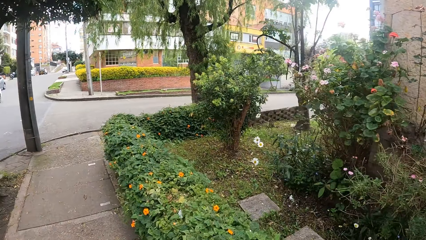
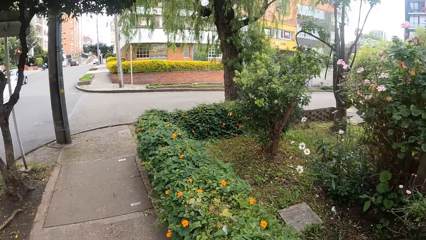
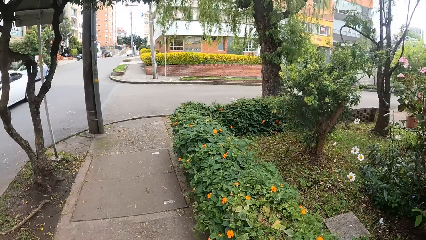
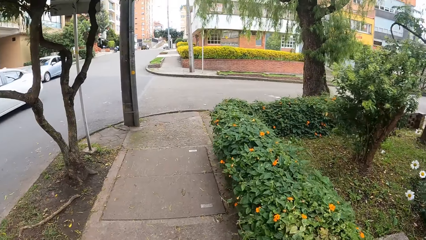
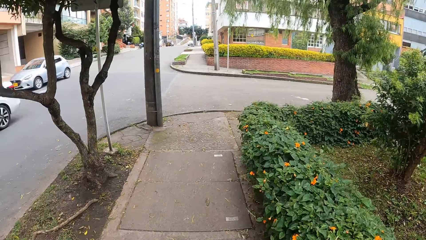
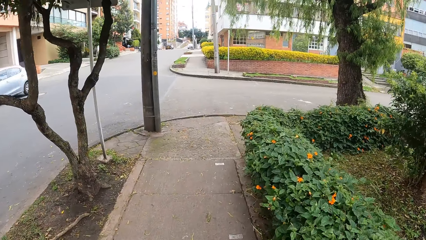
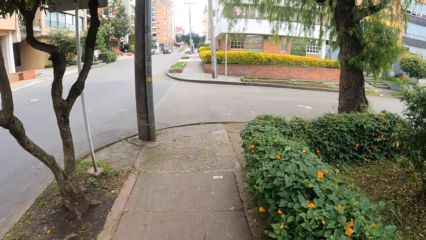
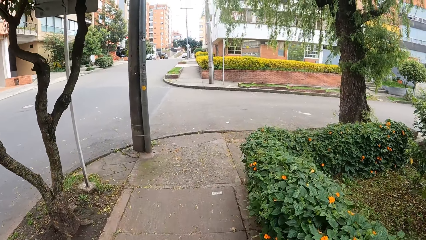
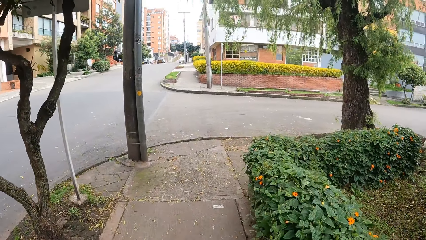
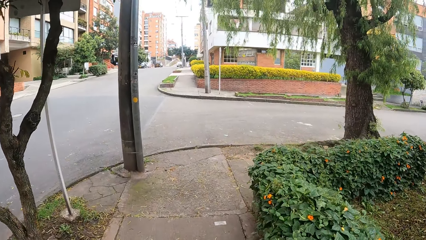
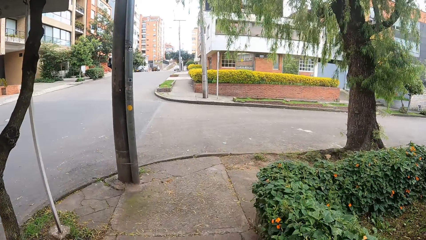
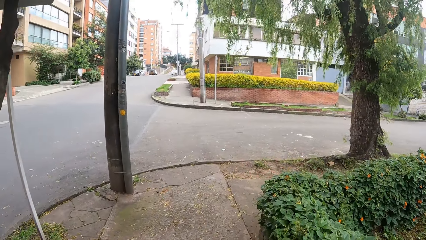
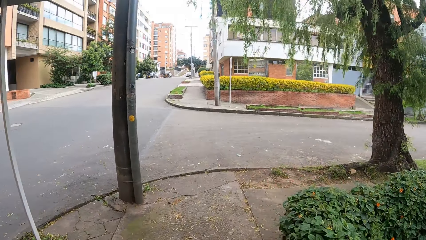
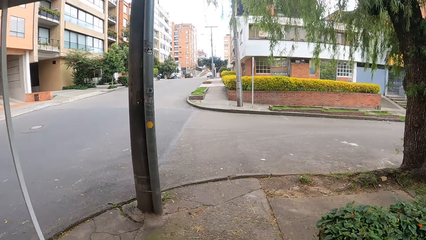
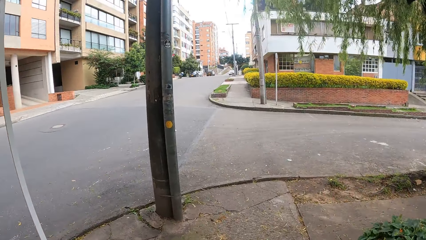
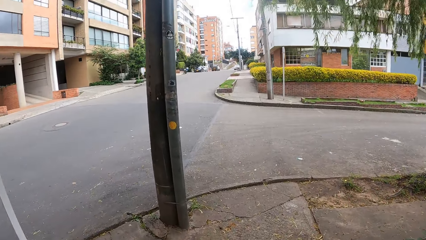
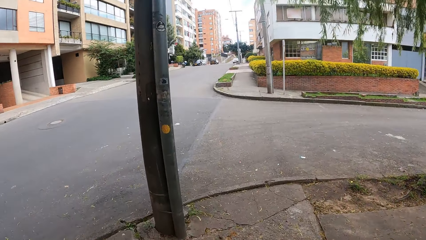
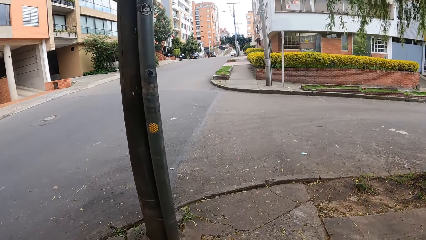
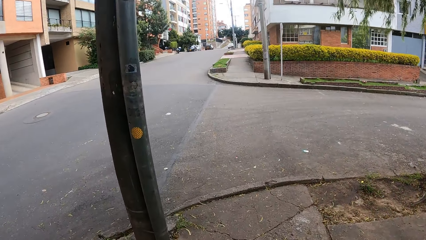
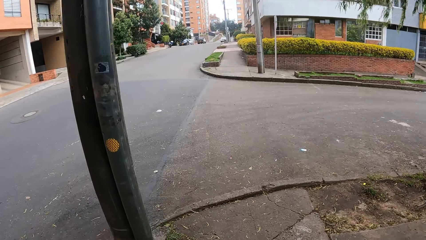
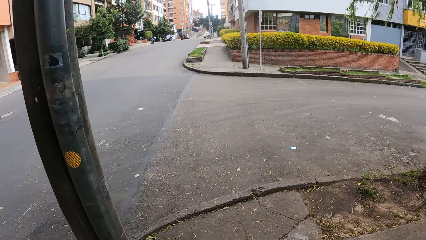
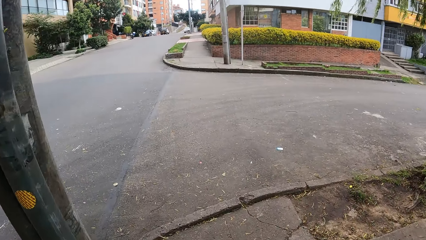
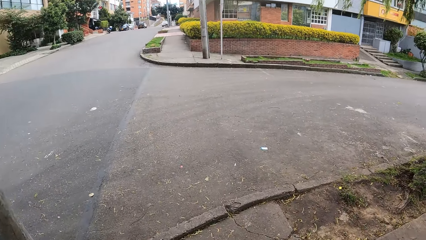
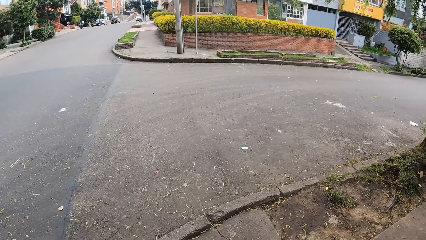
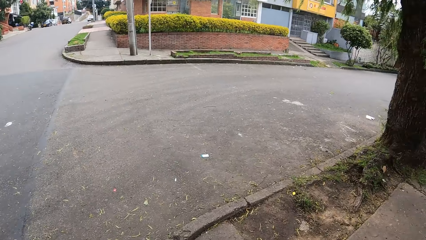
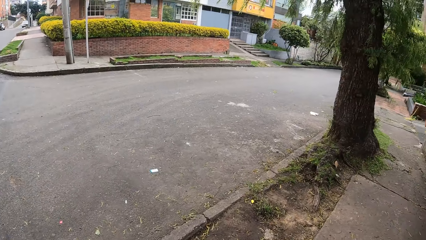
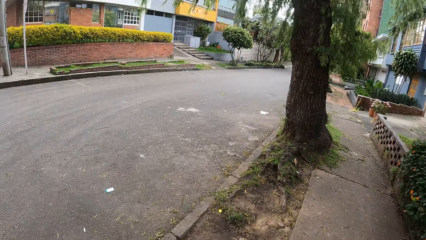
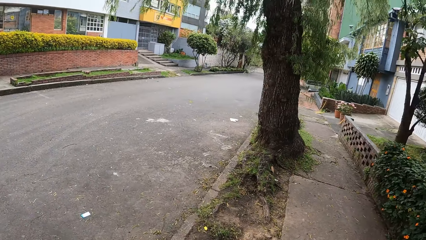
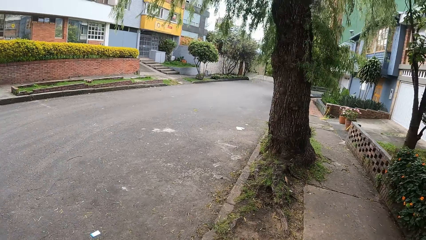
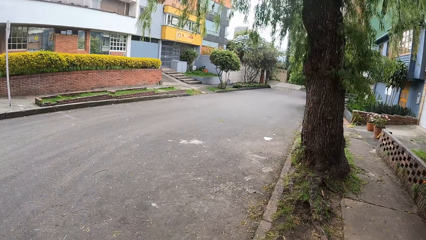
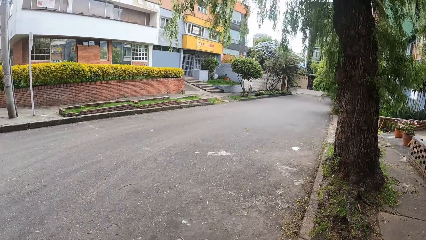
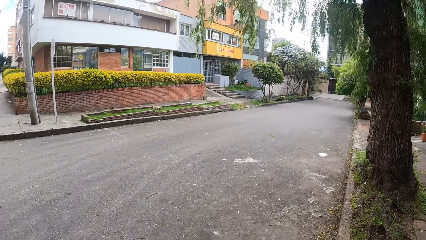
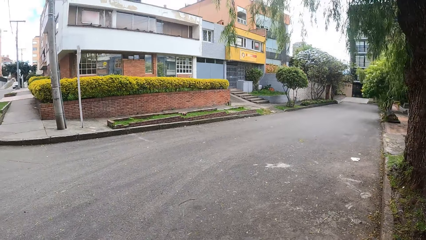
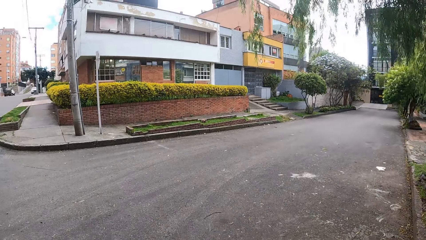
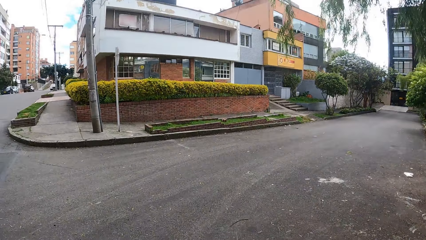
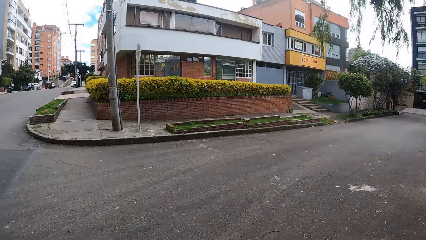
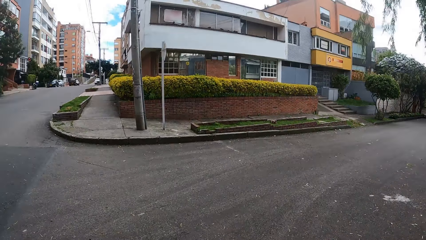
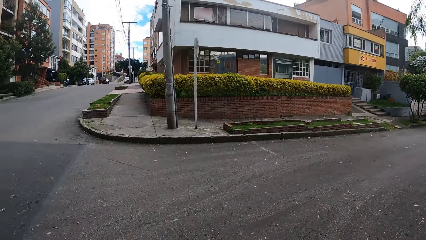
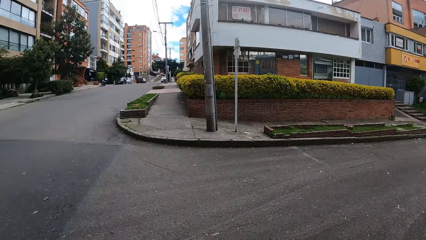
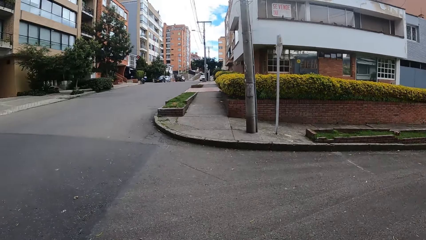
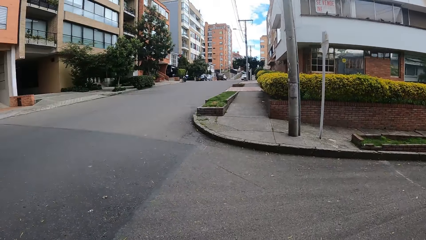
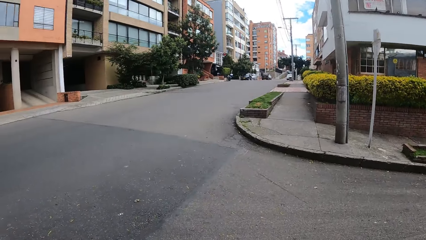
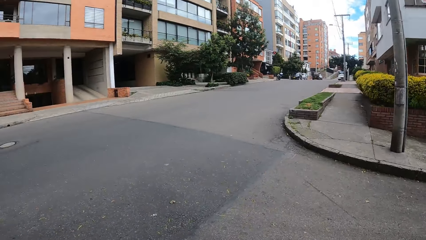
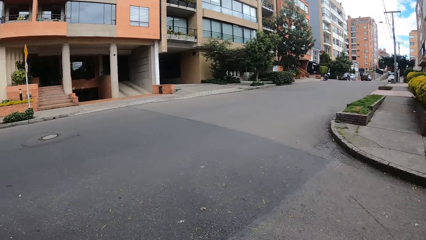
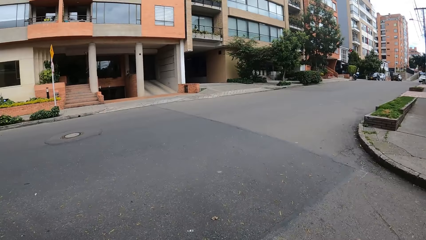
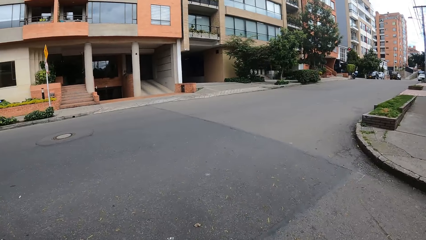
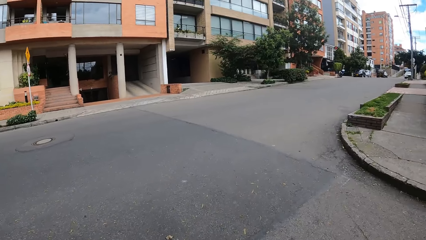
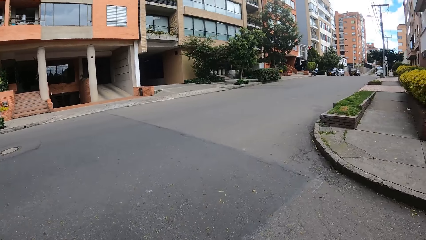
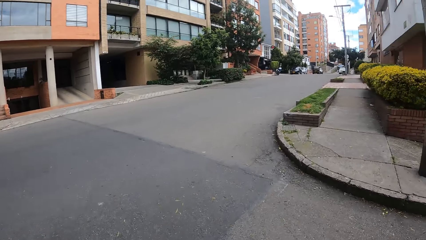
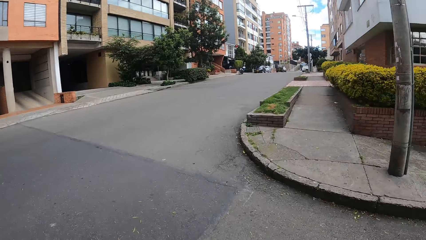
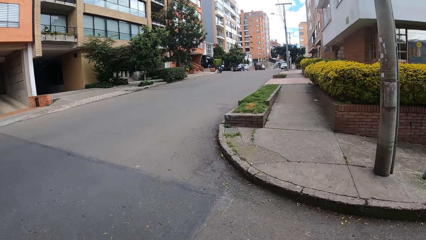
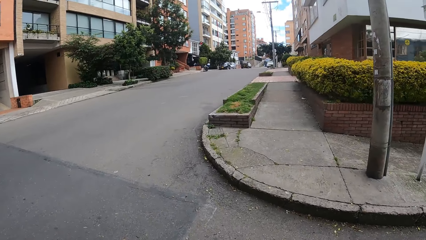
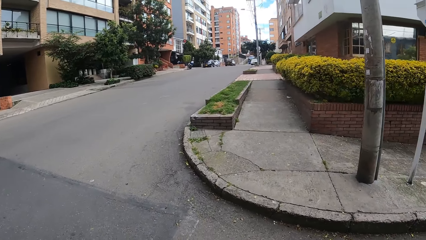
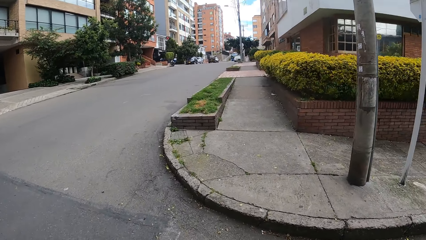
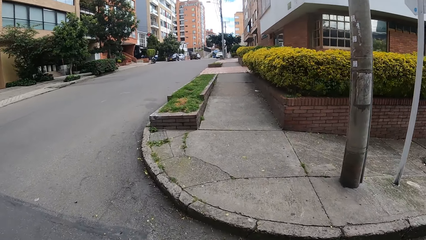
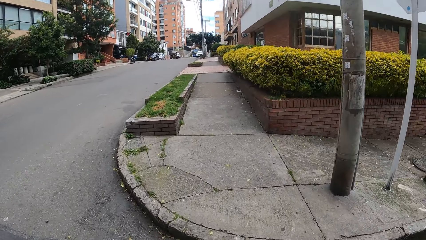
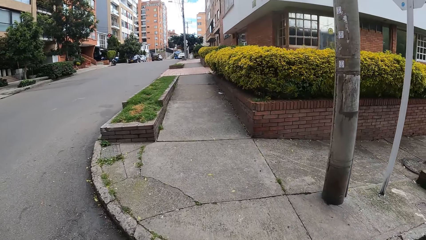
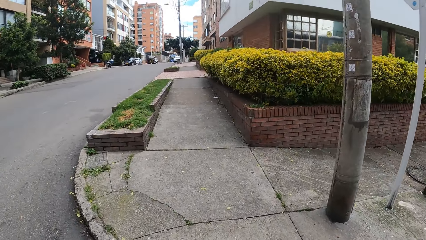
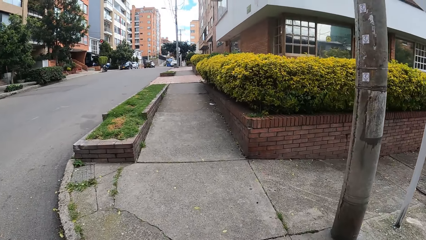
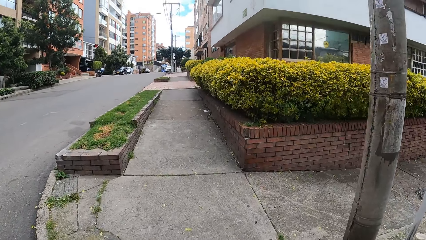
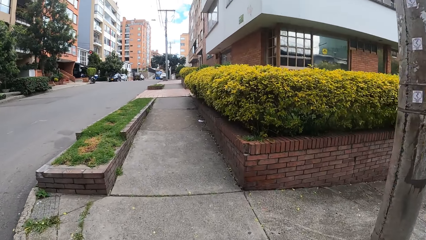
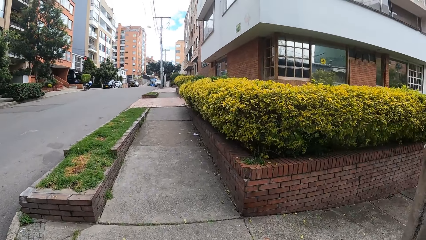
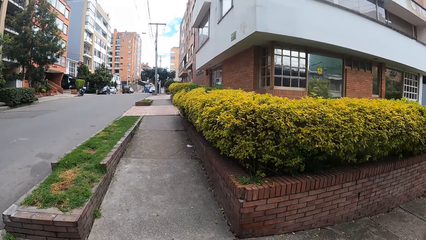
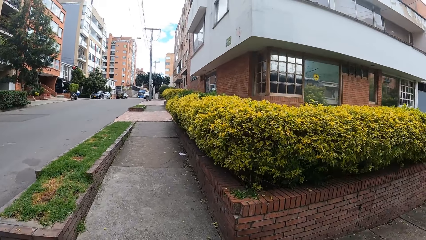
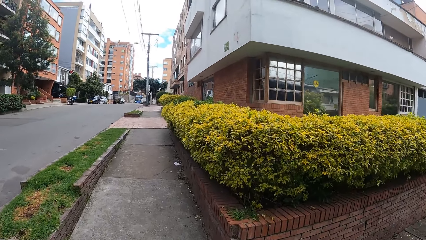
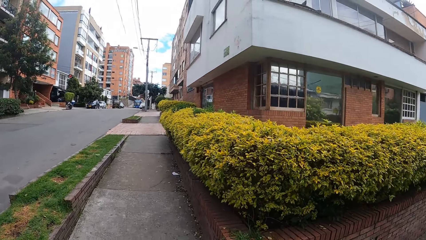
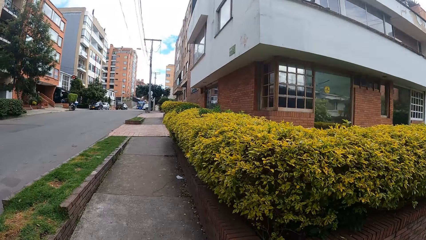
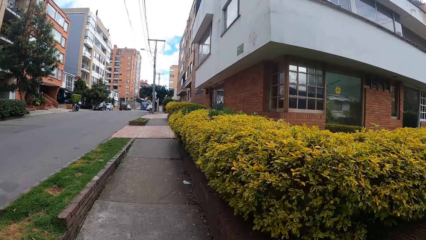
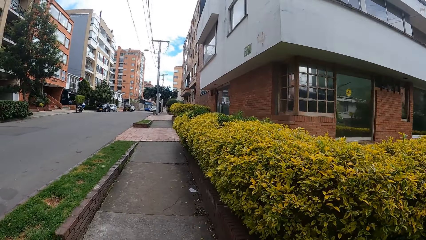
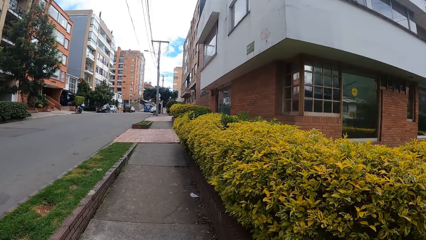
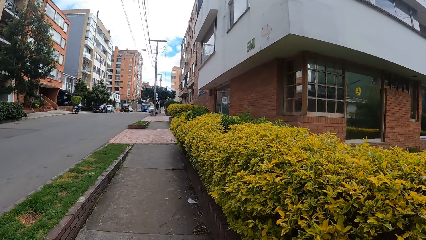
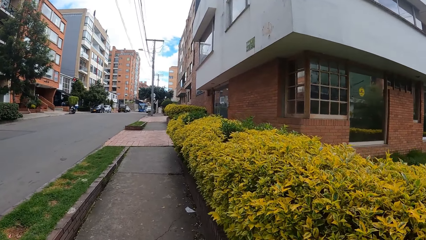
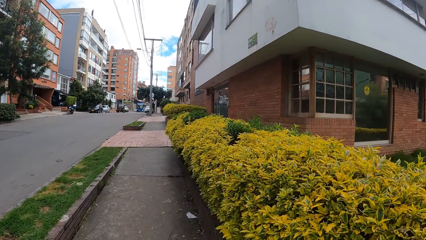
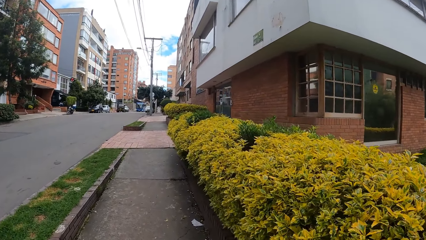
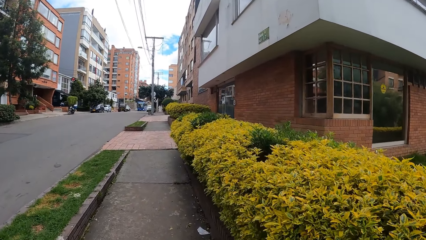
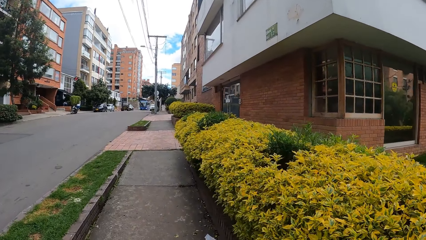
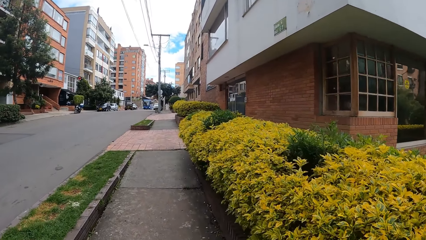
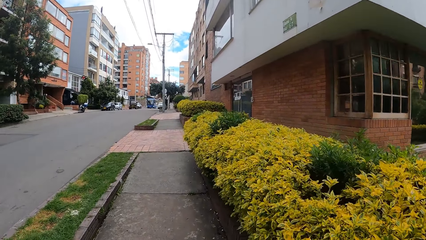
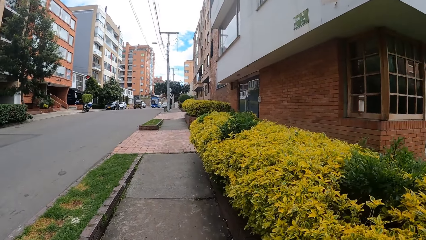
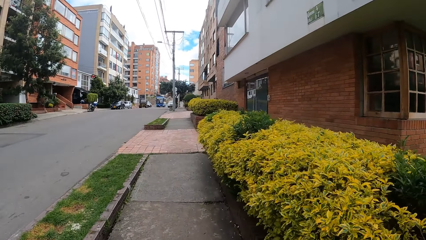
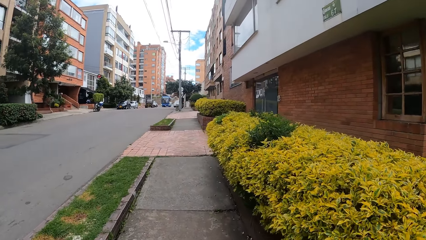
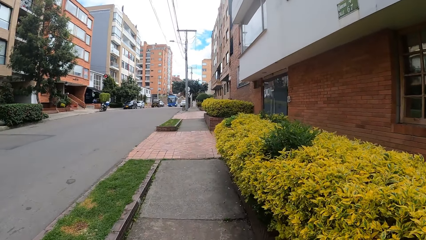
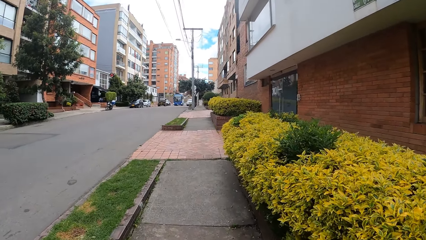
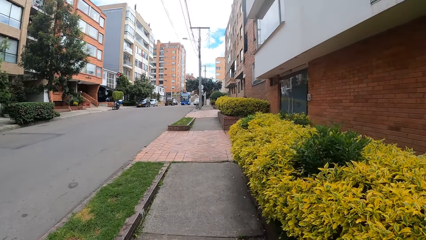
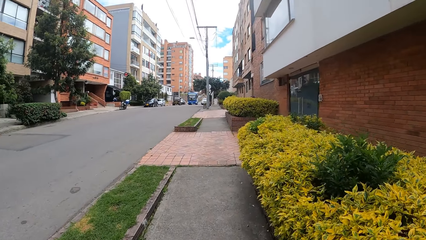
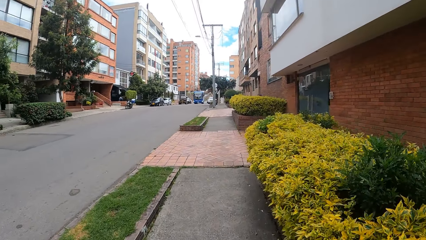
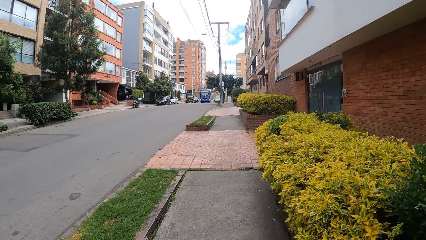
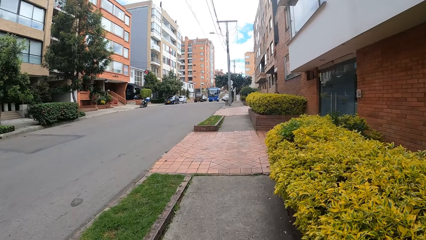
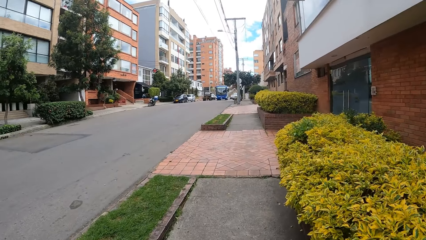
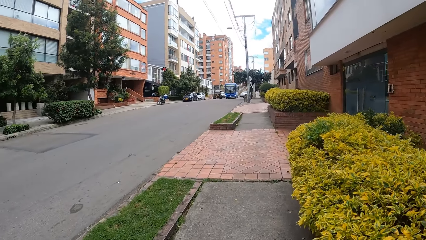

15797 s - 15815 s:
A car drives past the camera wearer. A car drives past the camera wearer again.
